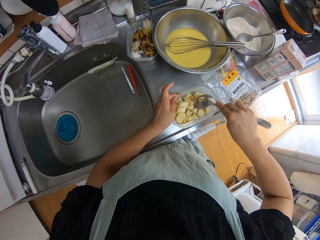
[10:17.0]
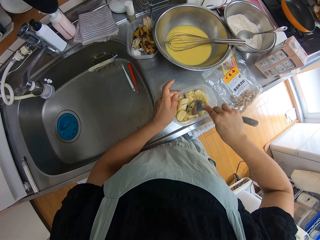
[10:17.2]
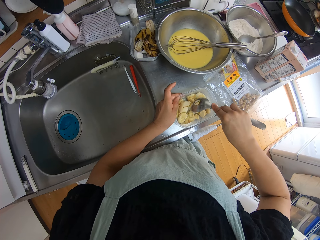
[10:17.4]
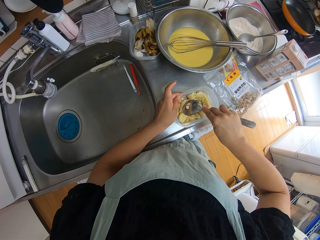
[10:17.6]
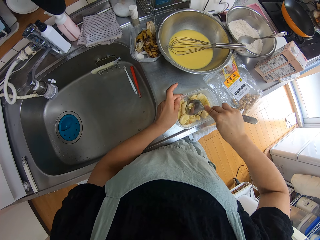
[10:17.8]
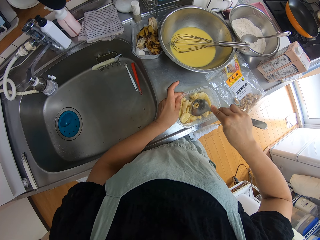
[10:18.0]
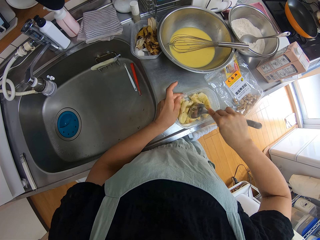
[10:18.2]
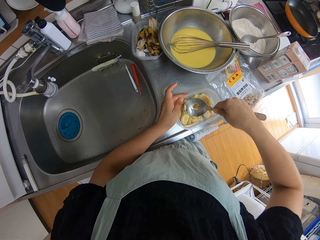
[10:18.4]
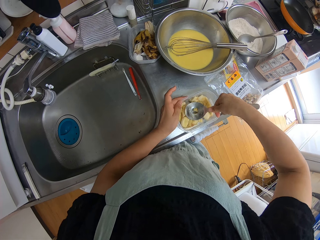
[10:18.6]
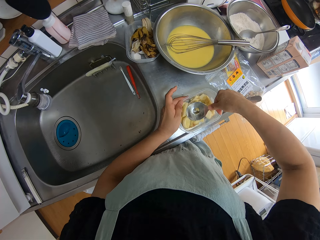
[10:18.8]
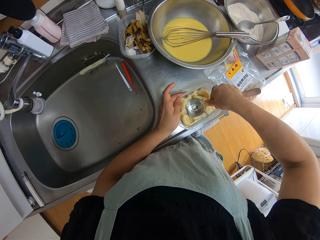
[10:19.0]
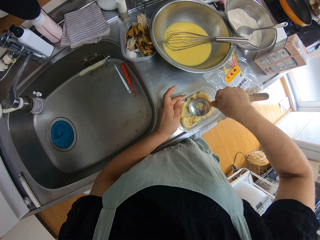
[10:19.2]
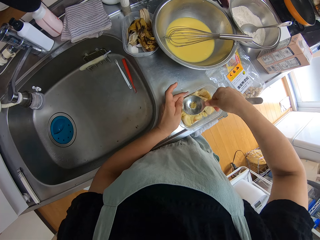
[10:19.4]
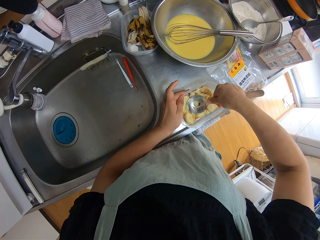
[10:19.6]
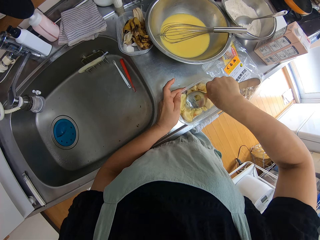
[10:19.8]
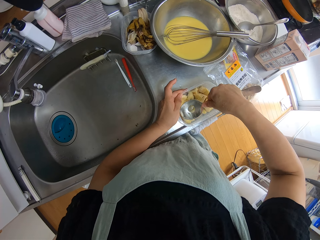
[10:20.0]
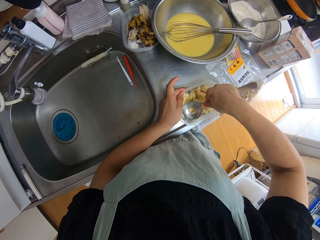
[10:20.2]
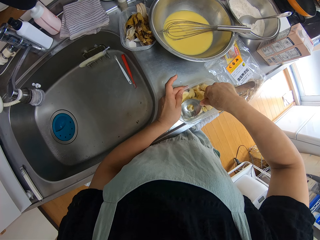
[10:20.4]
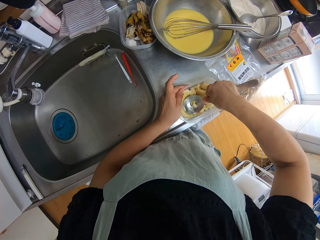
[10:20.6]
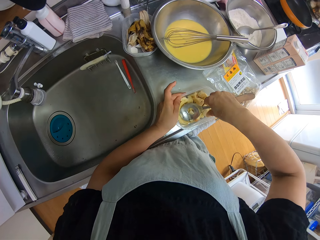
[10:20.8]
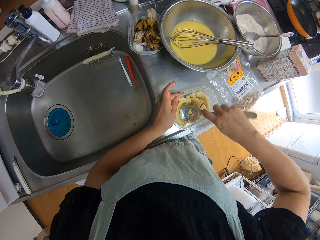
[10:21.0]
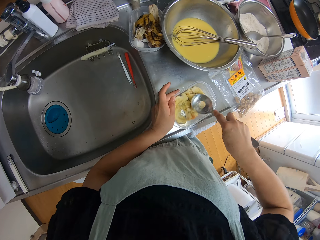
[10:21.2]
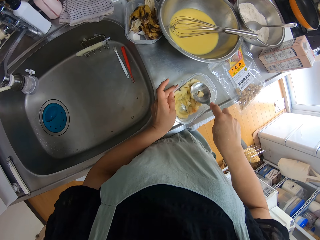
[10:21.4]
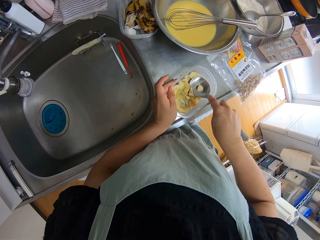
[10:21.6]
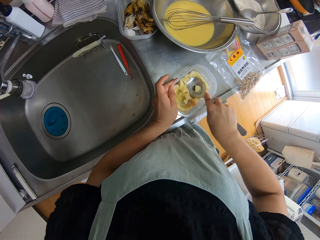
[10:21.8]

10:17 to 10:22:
The camera wearer presses the banana in the container with the spoon.

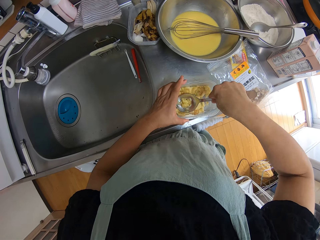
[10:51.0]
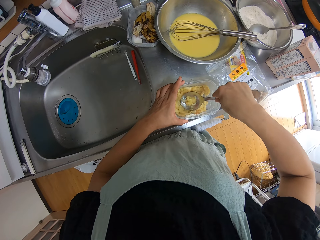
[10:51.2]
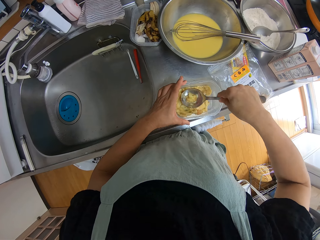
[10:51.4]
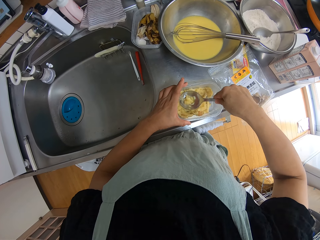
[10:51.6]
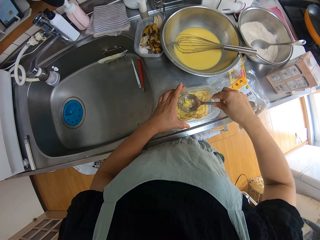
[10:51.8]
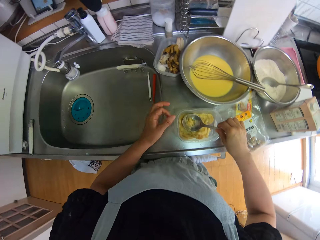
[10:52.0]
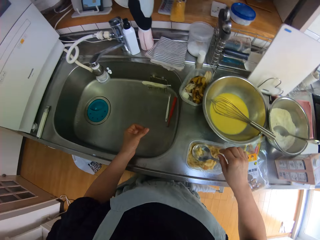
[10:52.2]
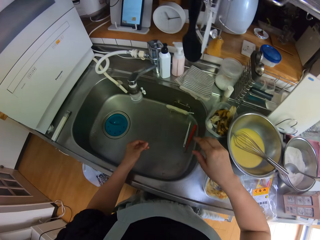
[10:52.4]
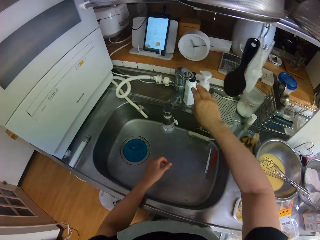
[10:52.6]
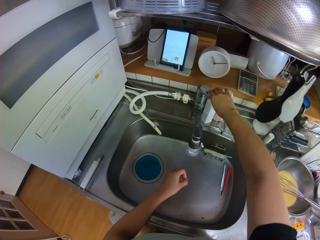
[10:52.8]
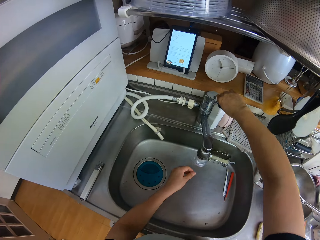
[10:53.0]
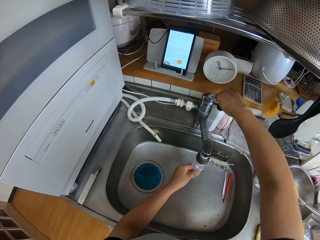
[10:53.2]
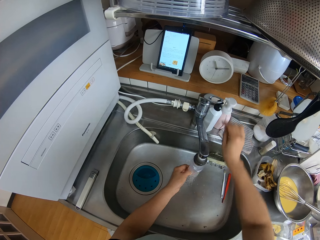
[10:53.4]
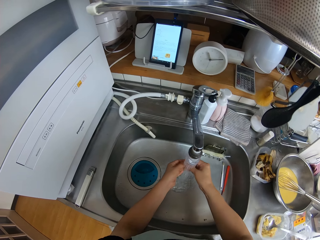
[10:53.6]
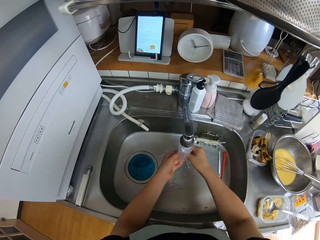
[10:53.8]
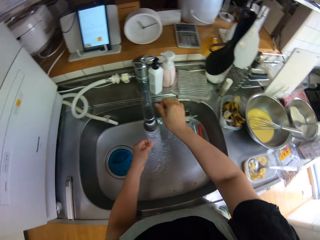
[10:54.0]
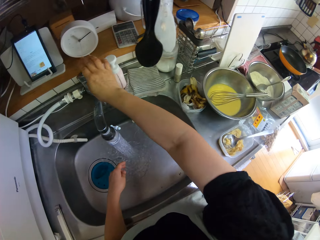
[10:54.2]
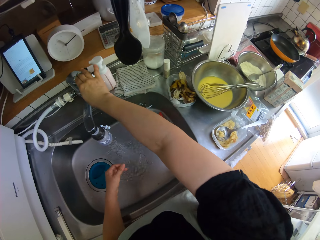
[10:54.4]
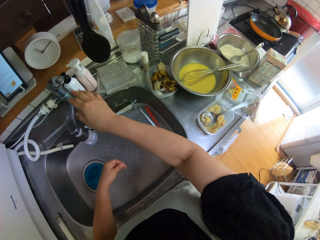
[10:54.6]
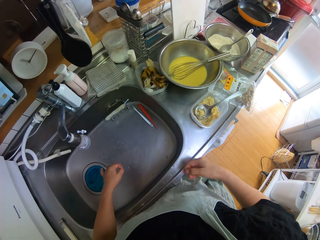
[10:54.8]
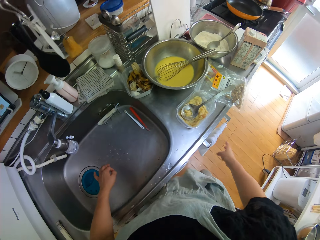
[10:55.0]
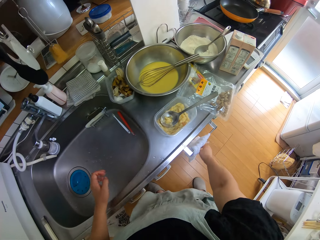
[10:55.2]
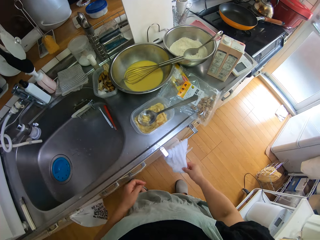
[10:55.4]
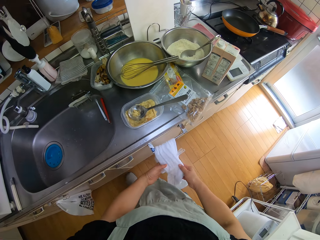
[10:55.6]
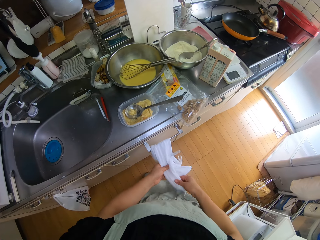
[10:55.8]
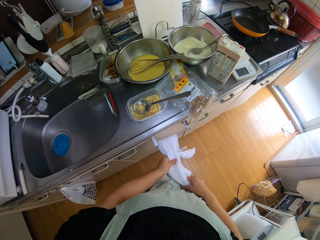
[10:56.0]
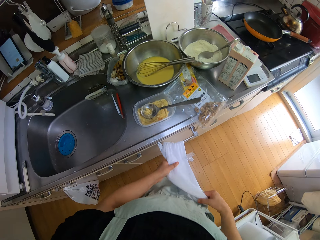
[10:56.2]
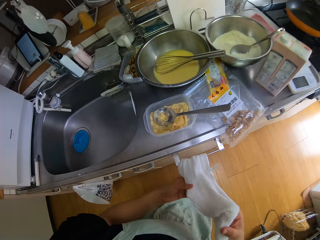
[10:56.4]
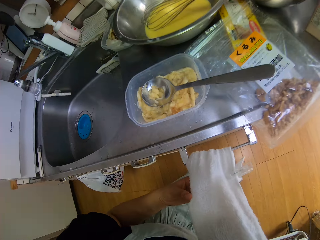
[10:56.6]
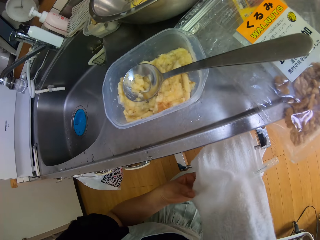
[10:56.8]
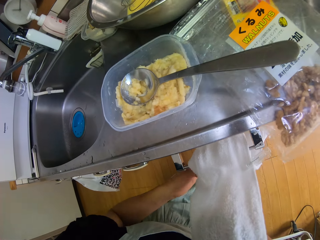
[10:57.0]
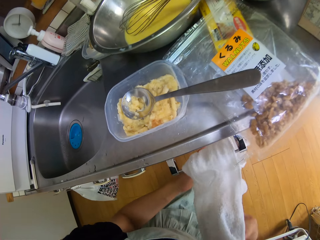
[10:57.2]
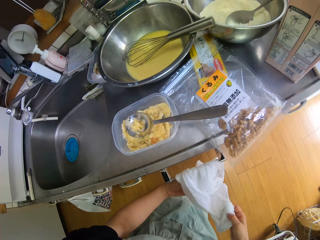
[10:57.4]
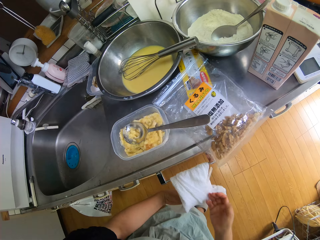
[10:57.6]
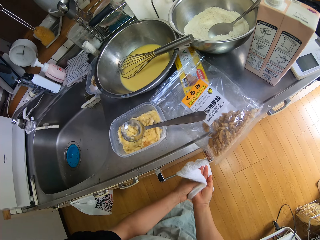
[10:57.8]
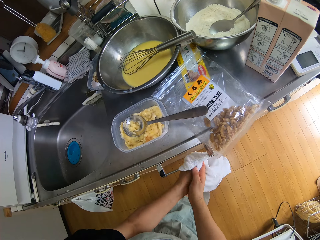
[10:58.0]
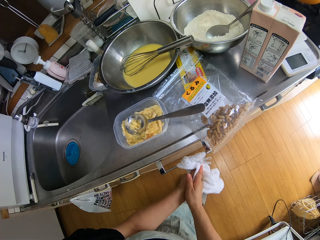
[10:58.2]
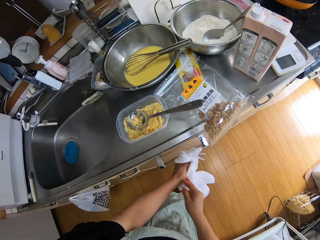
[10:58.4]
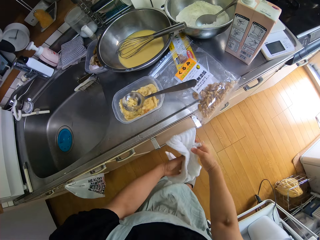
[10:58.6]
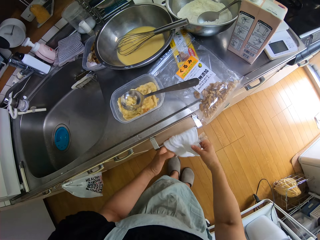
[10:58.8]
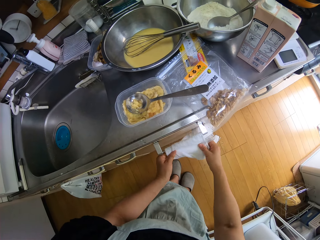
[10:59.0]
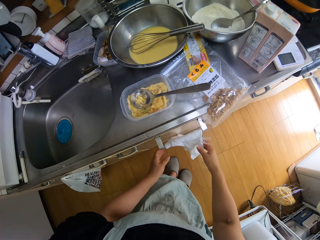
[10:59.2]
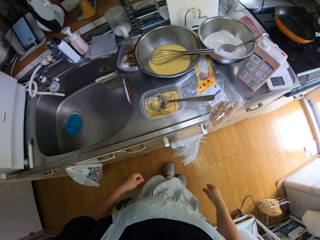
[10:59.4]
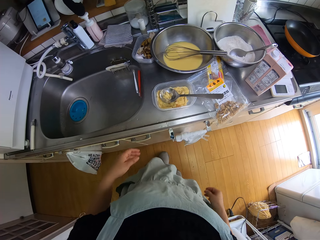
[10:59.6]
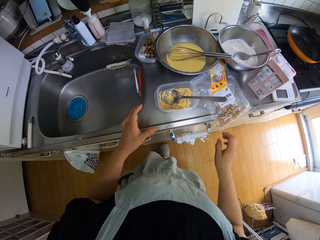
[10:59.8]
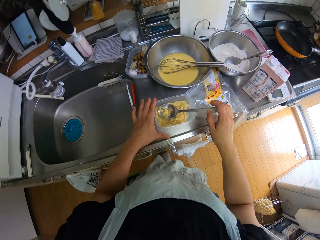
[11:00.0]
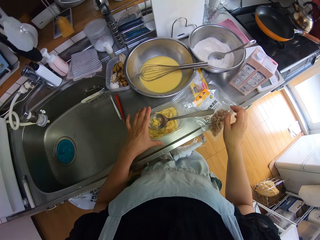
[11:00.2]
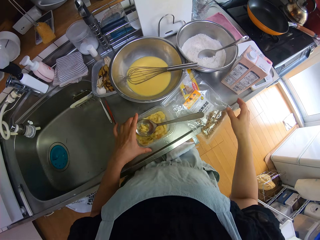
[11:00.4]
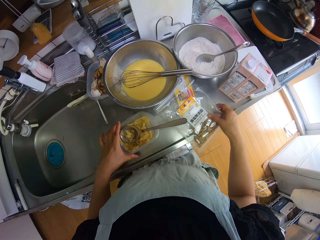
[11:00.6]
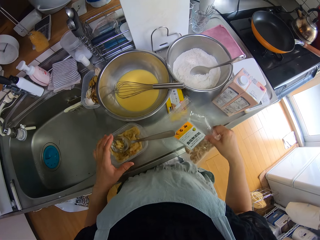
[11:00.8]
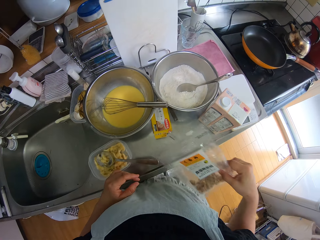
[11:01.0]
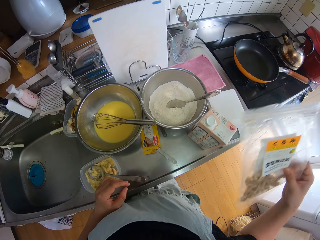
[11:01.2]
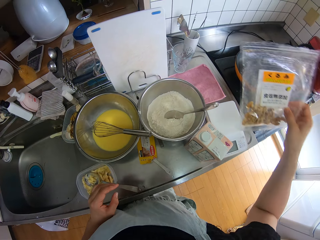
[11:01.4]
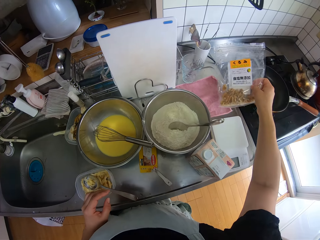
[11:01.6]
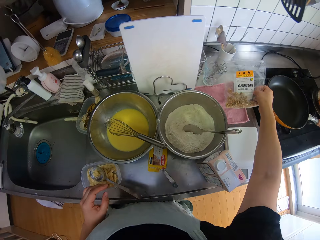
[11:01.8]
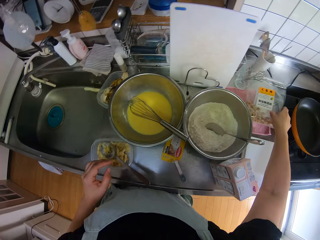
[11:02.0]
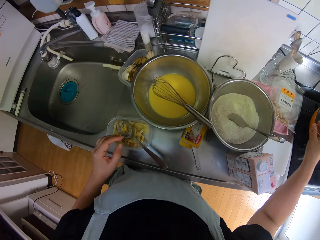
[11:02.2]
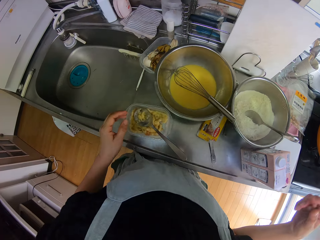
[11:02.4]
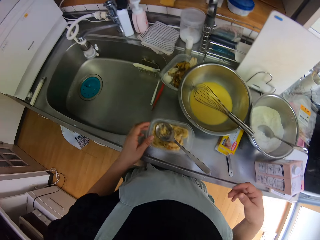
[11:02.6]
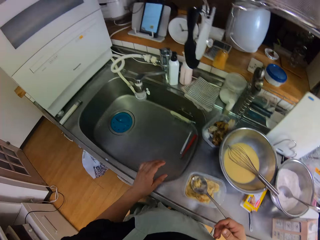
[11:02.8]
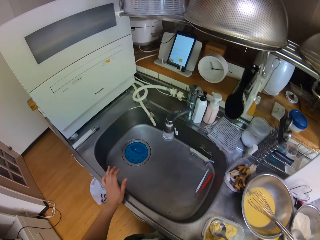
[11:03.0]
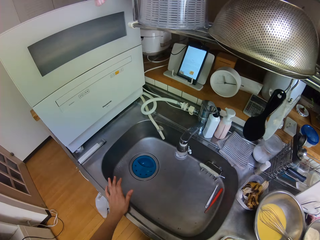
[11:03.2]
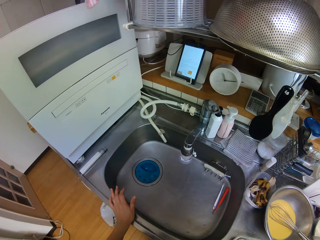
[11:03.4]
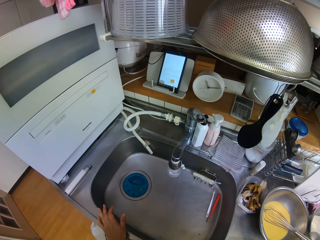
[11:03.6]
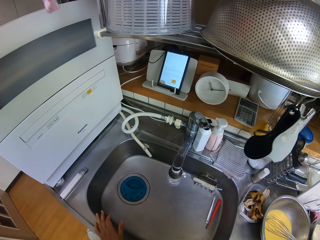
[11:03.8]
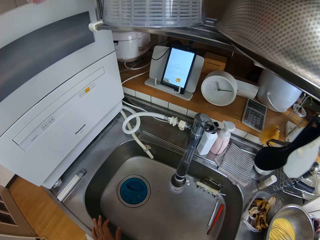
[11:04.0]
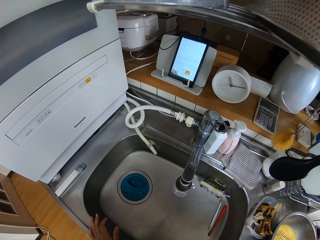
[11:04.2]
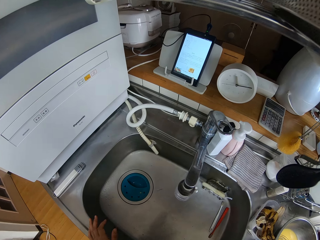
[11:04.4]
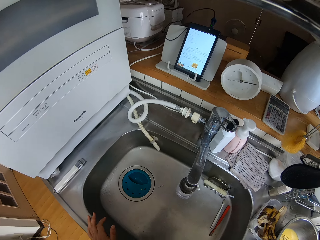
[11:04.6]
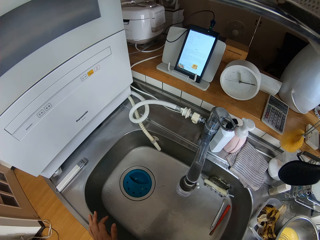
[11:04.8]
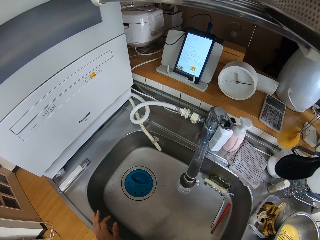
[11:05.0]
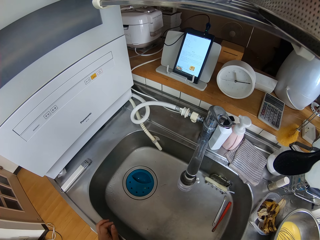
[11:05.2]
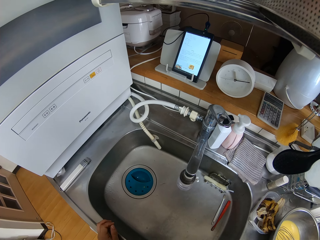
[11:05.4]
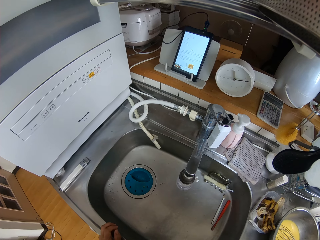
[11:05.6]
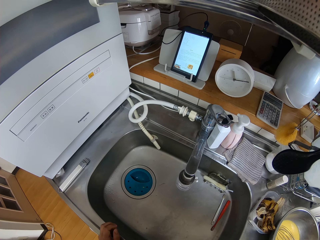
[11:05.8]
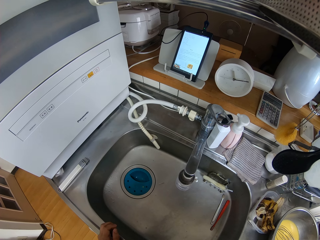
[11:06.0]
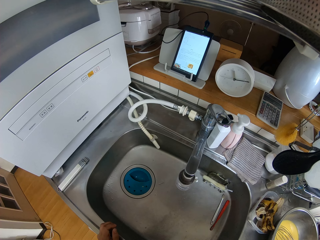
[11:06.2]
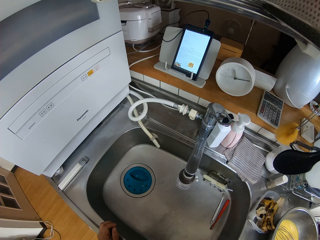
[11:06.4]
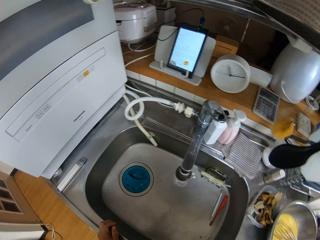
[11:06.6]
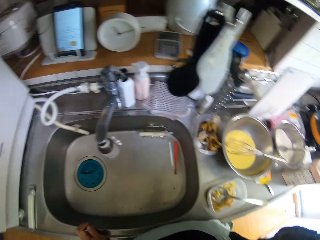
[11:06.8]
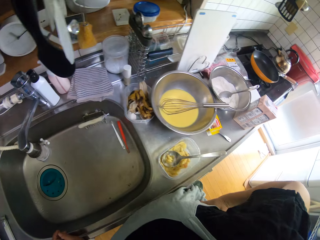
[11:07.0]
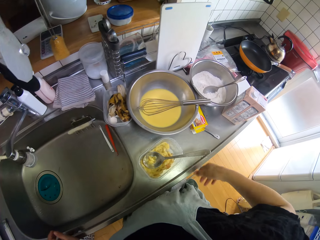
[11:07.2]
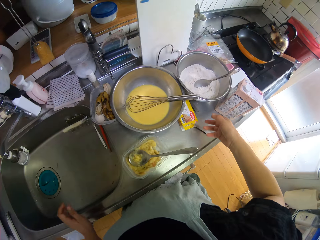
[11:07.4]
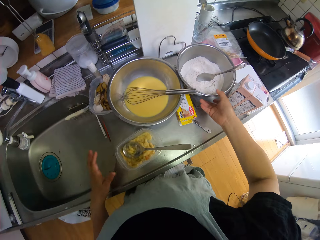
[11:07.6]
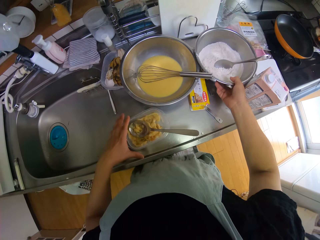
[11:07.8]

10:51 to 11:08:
The camera wearer turns on the tap. She rinses her hands. She turns off the tap. She cleans her hand with the towel on the cabinet below the sink. She moves the banana container on the sink with her left hand. She moves the sachet. She moves the walnut on the sink to a napkin on the sink. She places her left hand on the edge of the sink. She looks around.
